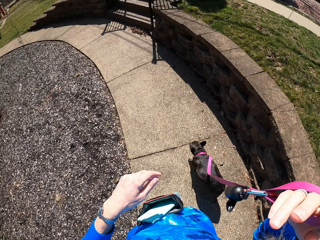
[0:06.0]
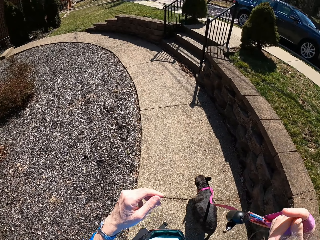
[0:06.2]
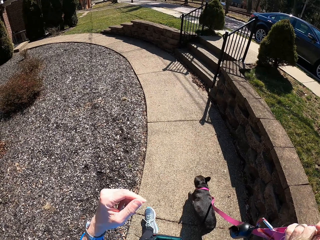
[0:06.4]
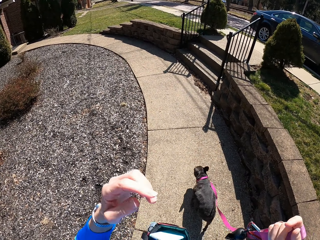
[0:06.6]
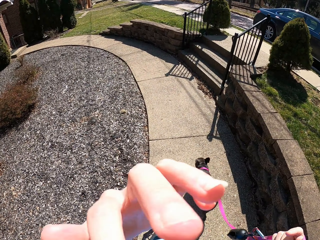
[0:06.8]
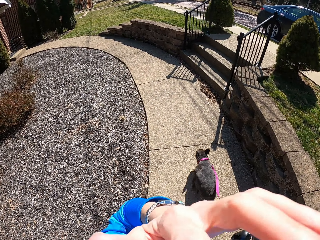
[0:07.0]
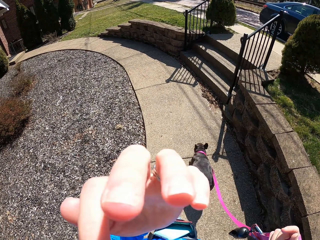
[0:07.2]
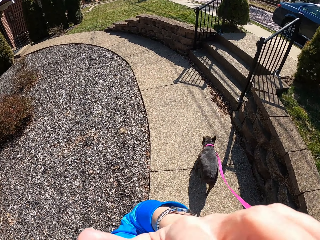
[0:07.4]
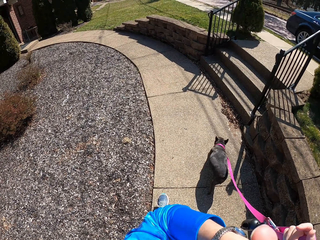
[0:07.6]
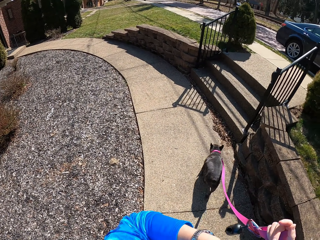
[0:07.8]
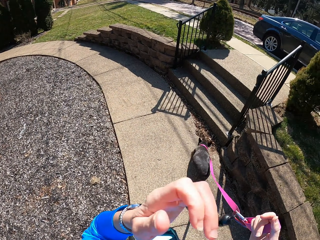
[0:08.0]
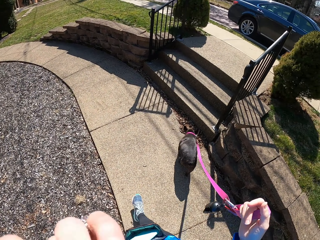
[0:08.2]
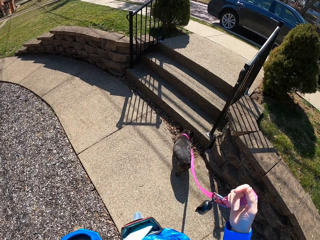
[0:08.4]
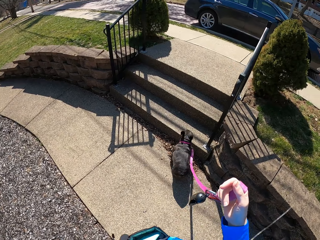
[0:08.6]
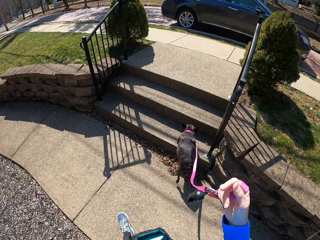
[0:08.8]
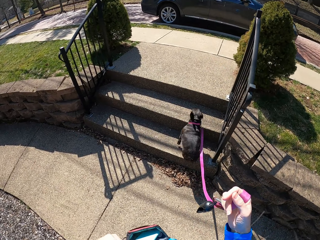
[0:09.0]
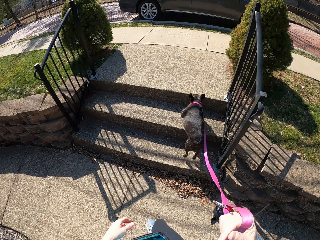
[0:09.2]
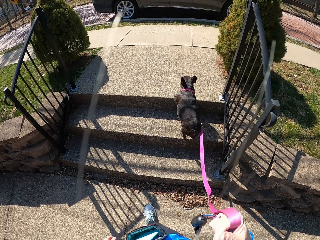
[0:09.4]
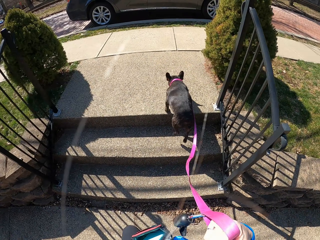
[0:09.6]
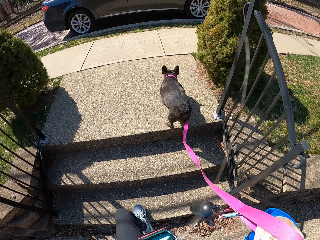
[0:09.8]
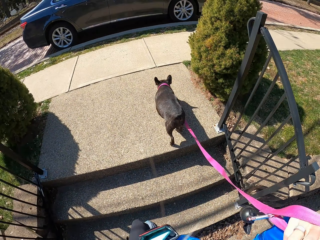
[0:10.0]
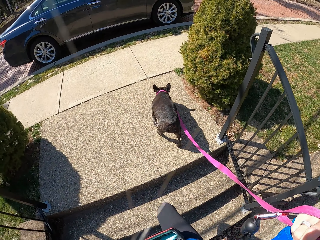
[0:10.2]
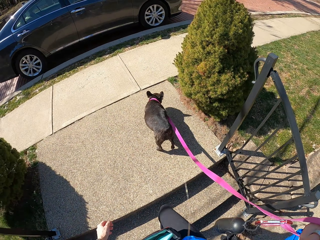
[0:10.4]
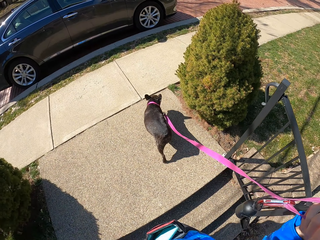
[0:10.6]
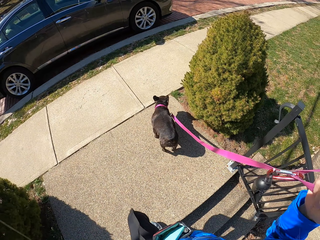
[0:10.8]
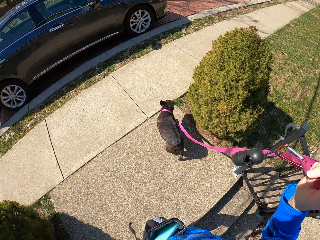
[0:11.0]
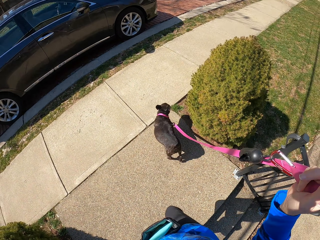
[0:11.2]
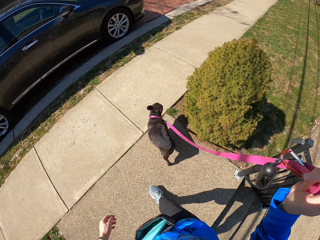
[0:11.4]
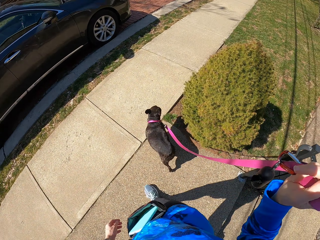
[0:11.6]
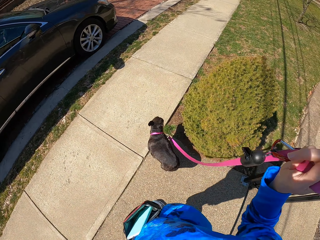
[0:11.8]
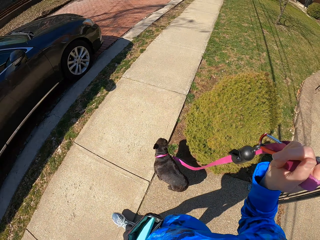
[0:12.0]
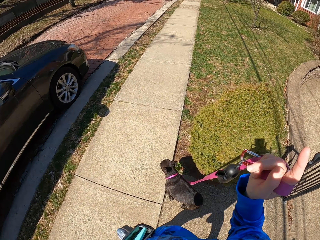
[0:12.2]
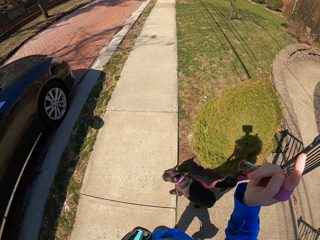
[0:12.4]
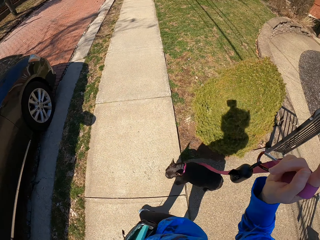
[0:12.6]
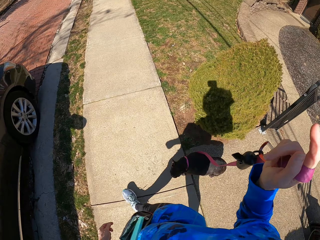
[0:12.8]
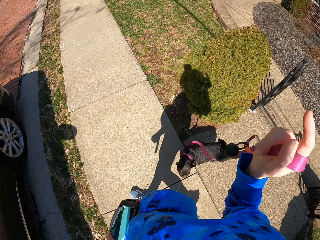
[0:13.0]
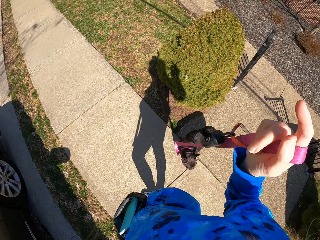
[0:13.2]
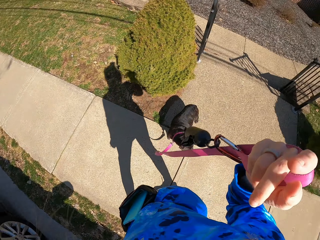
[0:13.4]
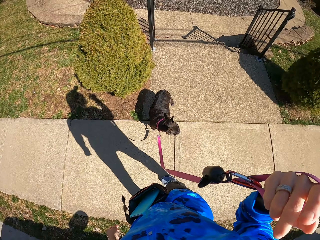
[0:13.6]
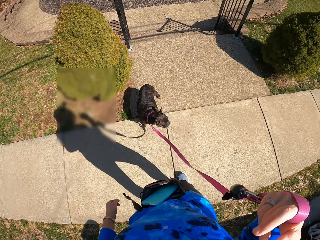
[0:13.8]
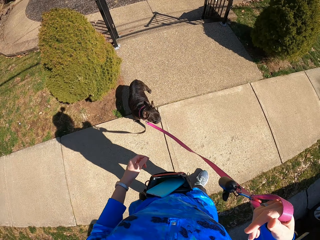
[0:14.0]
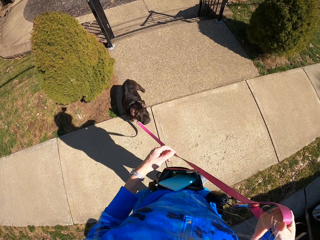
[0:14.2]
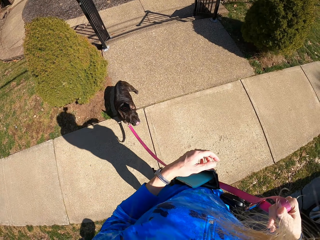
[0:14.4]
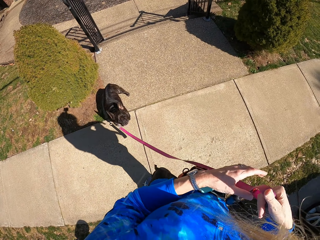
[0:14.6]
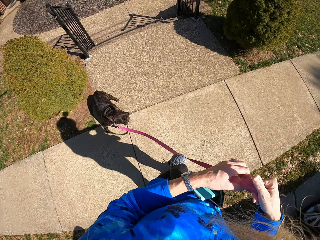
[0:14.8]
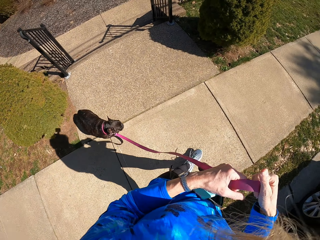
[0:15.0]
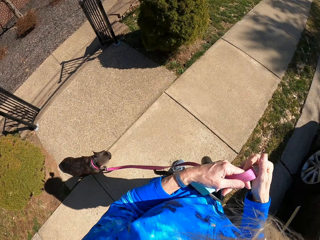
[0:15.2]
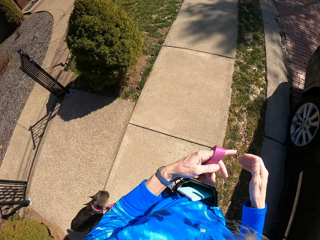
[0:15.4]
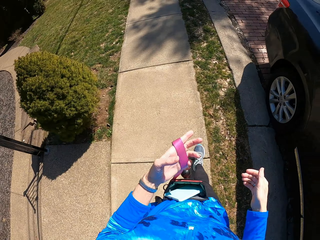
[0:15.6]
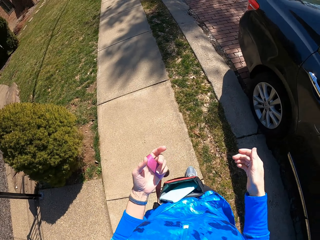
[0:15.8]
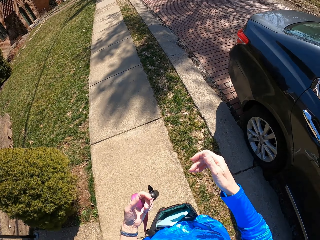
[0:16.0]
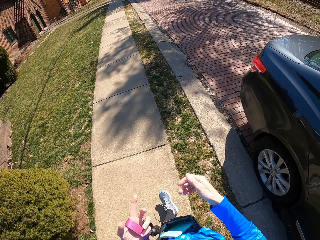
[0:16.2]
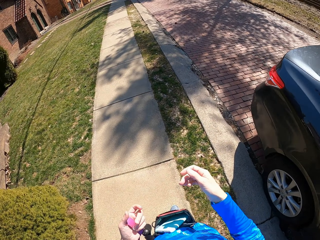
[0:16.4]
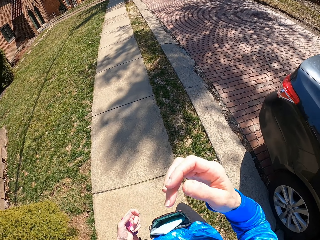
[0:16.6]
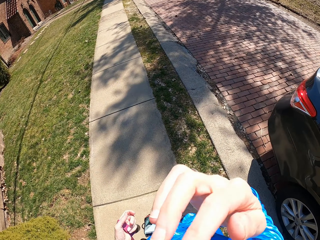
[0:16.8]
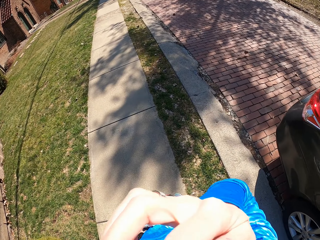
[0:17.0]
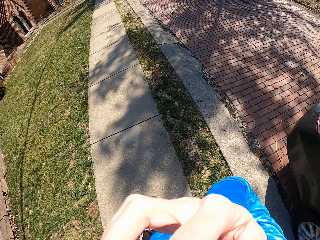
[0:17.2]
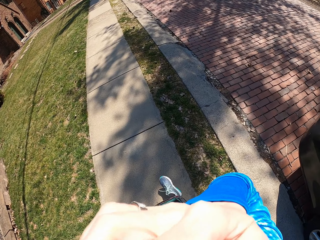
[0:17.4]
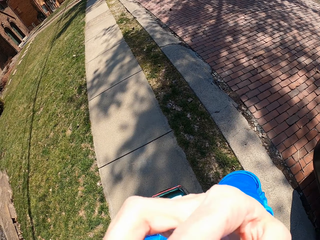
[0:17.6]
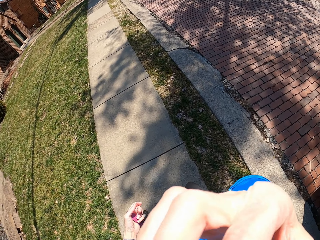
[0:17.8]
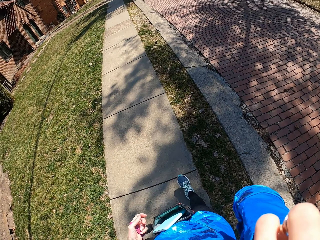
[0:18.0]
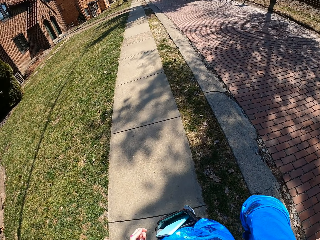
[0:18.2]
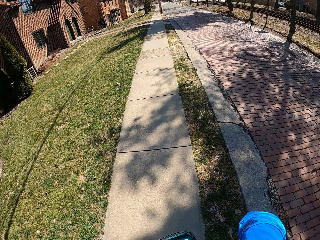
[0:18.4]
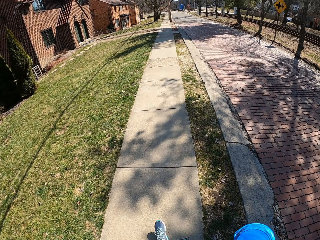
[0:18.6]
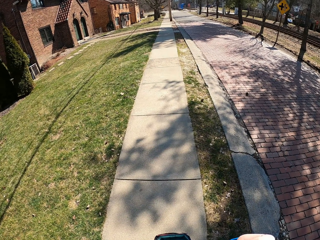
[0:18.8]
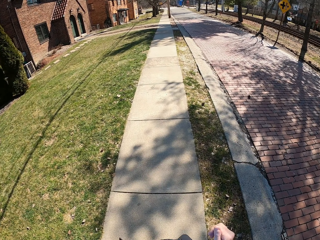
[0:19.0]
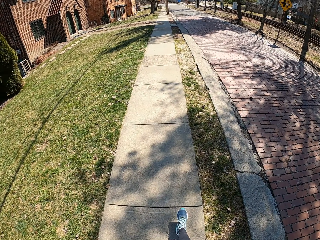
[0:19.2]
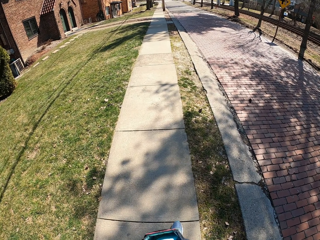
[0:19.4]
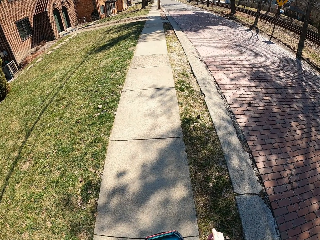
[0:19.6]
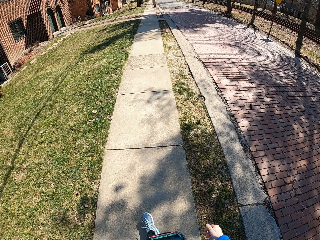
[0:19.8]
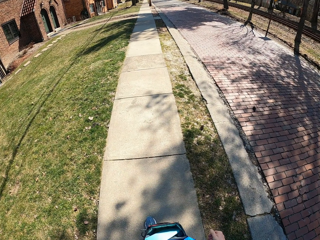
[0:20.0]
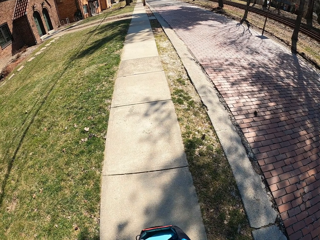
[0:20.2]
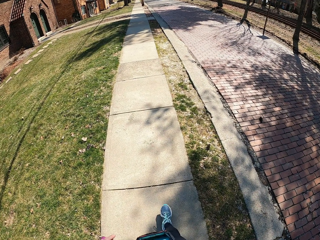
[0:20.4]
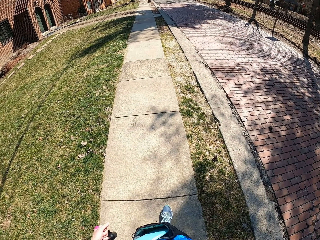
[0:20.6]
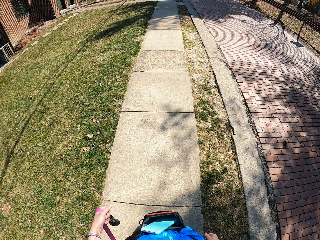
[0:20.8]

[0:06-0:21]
The camera wearer walks the dog on the pavement. She rubs the face. She touches her face with her left hand. She walks the dog on the pavement. She climbs the stairs. She walks the dog on the pavement. She holds the dog leash with her left hand. She passes the harness to the left hand. She walks the dog on the pavement. She lifts the right hand. She touches her face with her right hand. She walks the dog on the pavement.

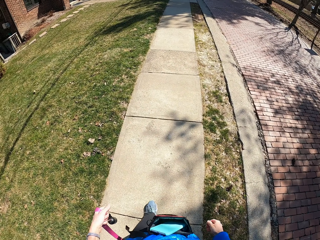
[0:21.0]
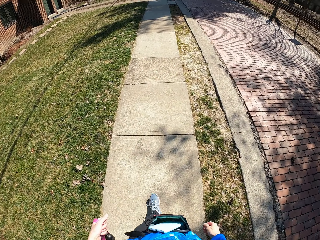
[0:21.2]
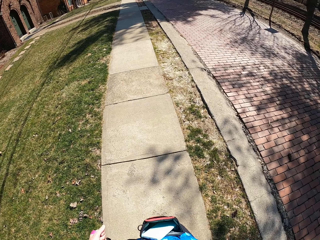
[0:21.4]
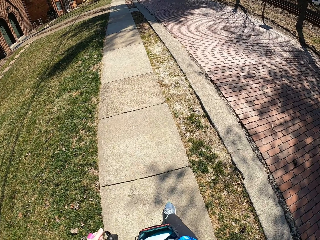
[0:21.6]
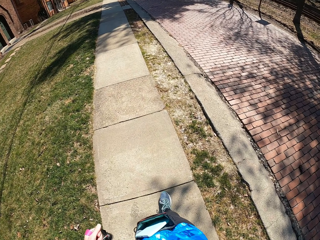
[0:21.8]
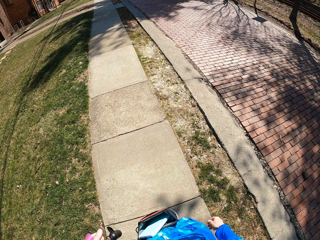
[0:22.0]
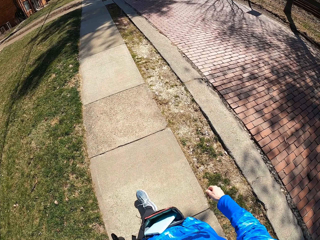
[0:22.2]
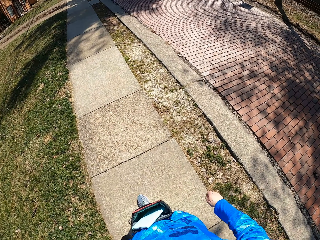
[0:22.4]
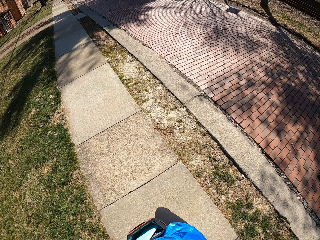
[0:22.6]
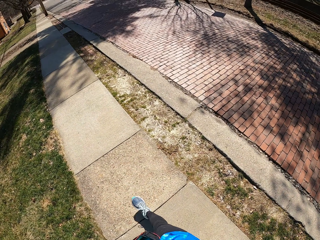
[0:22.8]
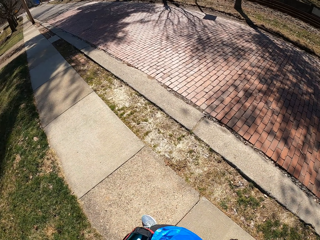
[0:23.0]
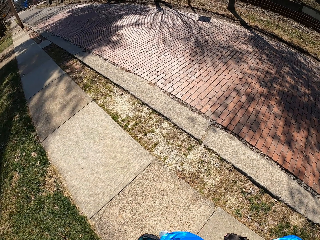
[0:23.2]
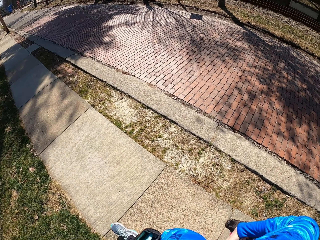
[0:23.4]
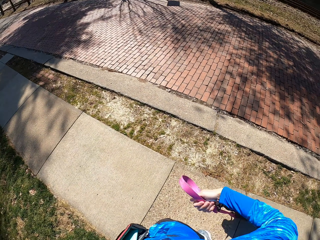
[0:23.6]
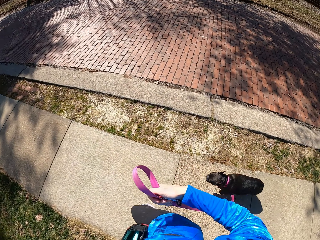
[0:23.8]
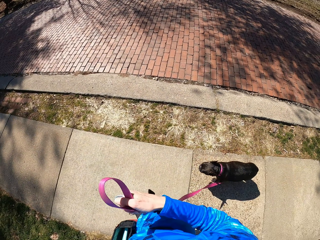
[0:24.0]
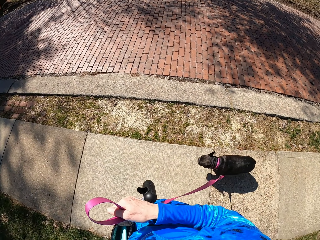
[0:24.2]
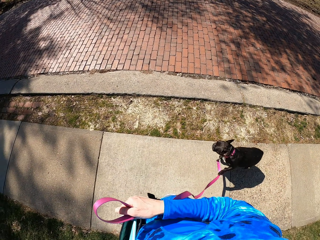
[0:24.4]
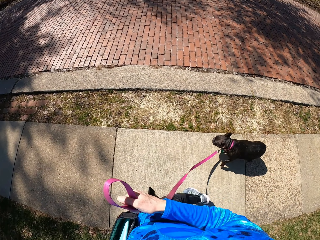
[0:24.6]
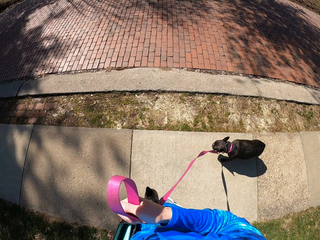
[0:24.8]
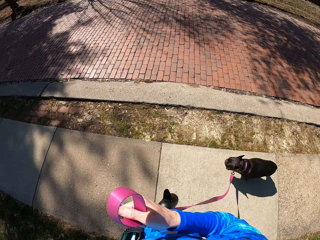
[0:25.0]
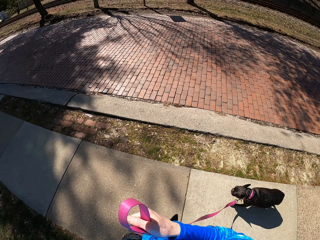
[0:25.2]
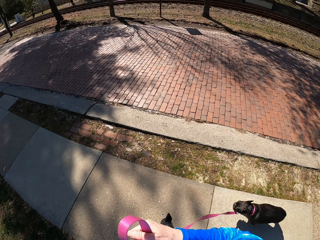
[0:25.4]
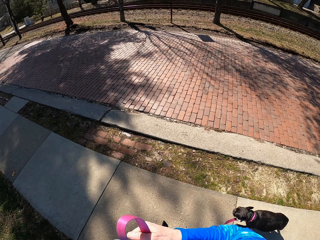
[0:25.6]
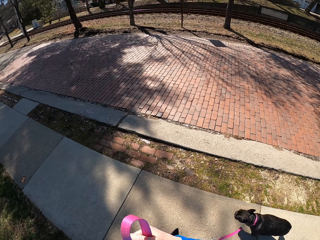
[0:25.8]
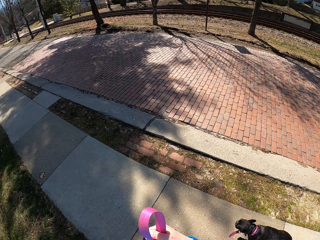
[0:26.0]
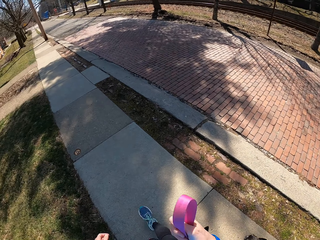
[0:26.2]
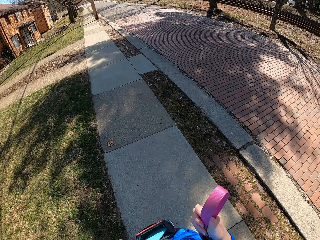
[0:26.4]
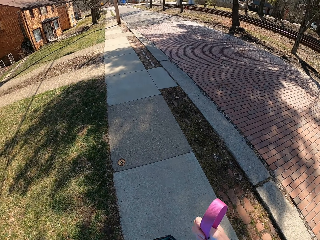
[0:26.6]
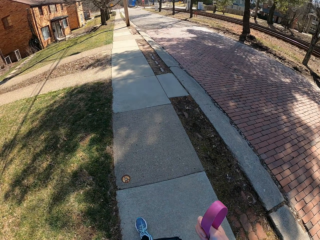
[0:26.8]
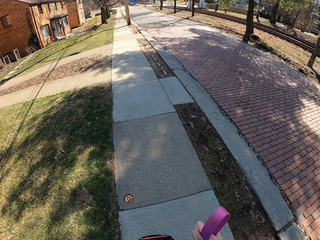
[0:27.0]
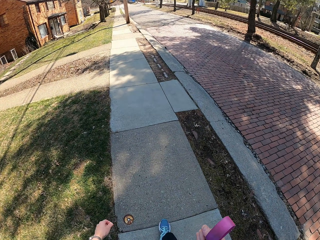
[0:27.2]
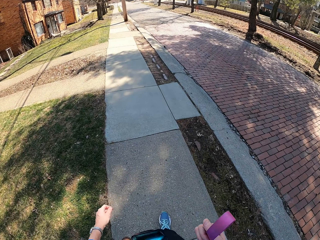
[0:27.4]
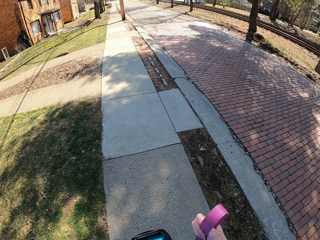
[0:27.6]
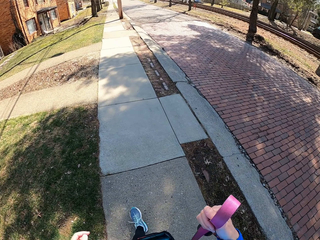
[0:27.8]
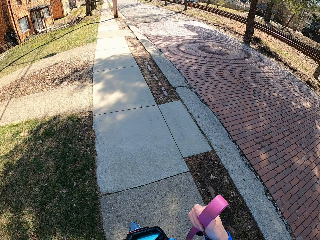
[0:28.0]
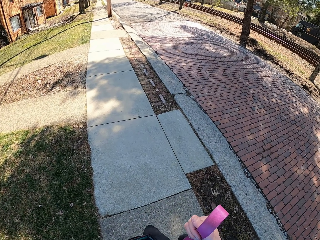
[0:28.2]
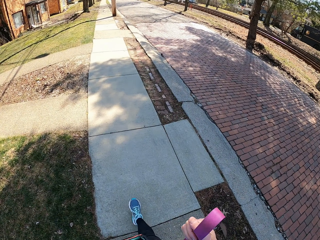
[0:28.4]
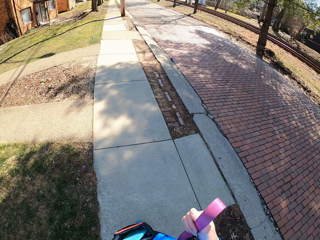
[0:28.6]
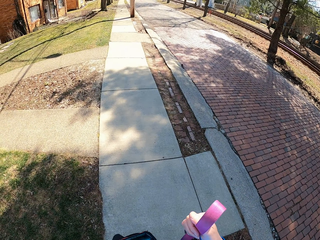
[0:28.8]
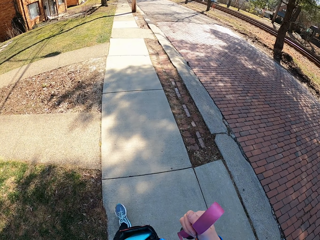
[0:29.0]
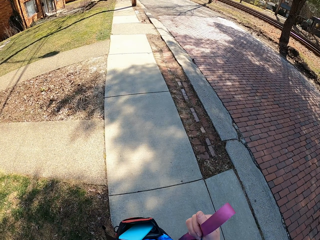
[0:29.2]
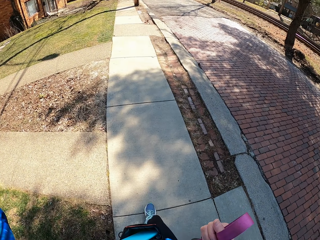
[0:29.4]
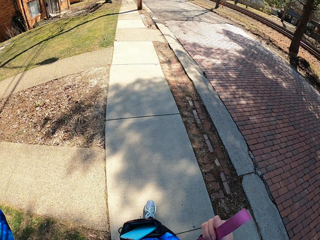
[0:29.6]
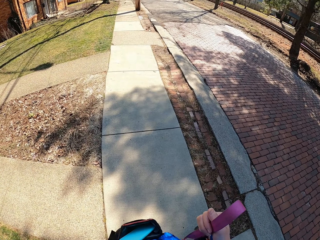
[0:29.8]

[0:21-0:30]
The camera wearer passes the harness to the right hand. She holds the dog leash with her right hand, walks the dog on the pavement, and lifts her left hand.
